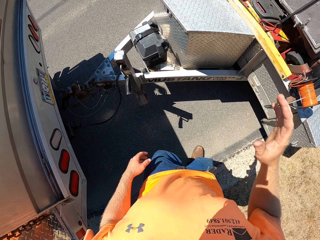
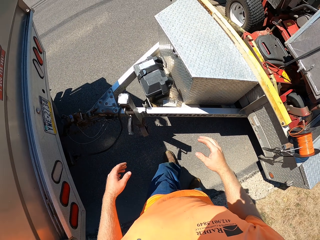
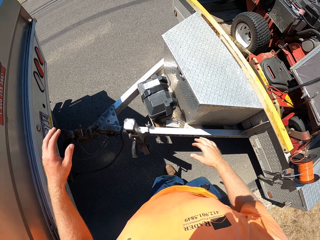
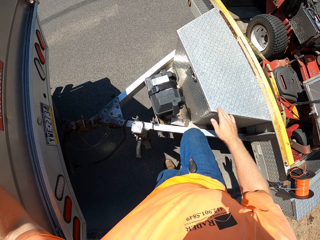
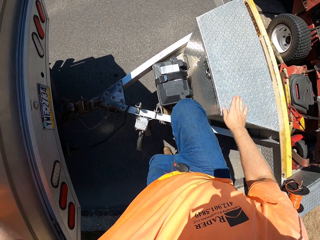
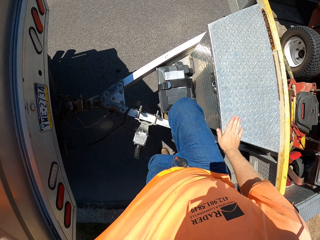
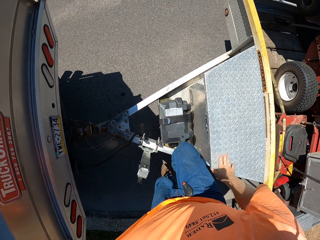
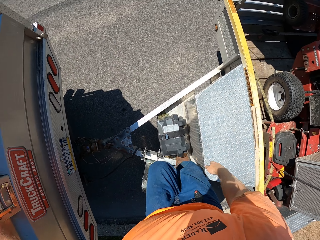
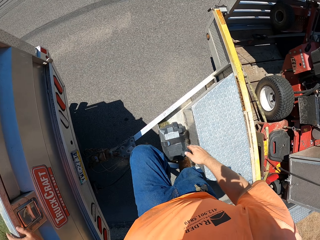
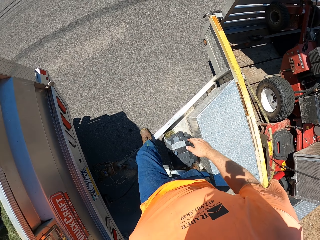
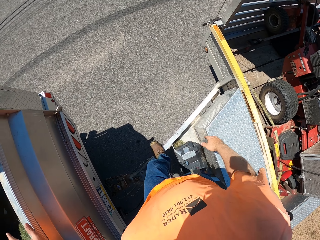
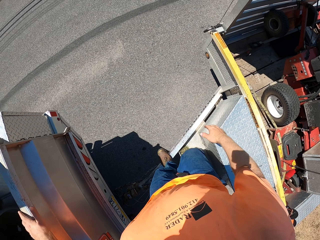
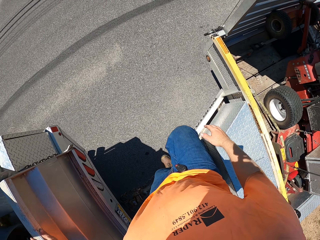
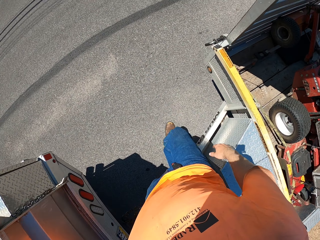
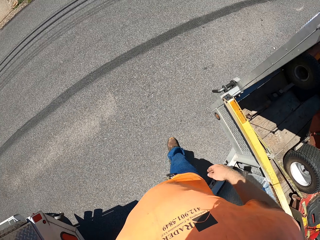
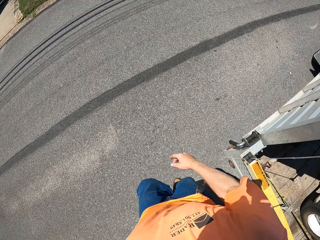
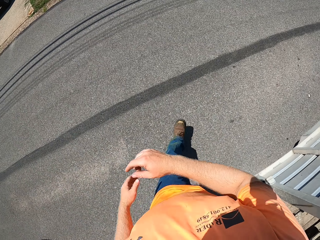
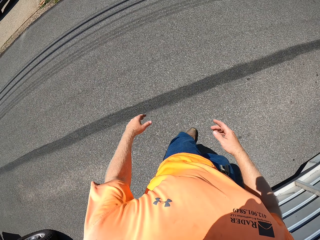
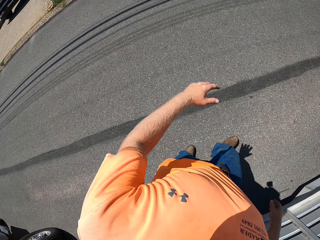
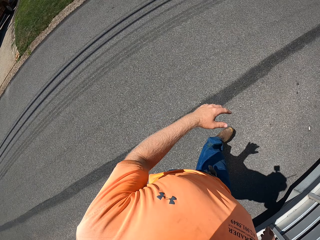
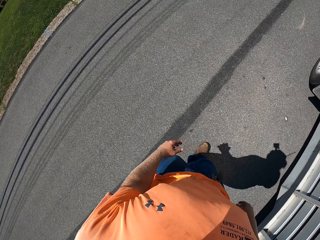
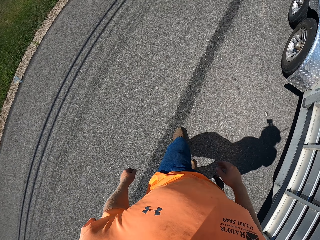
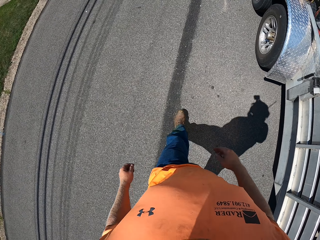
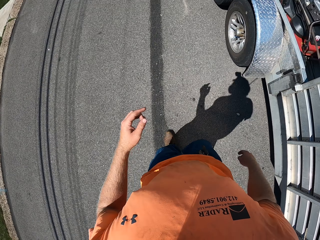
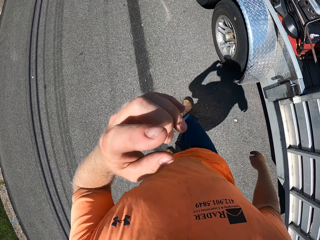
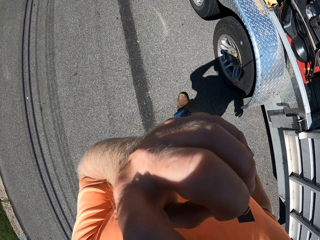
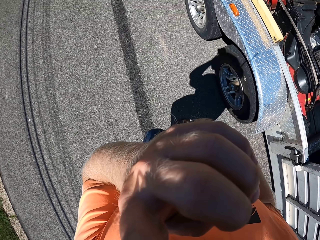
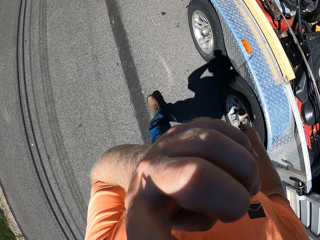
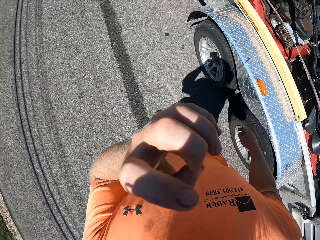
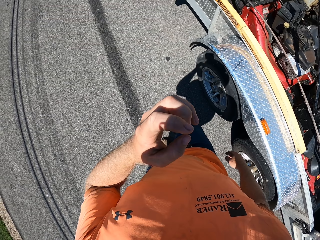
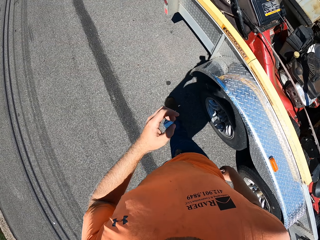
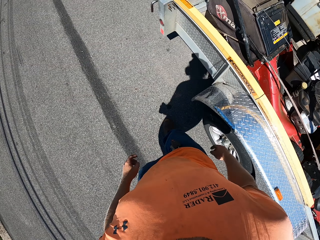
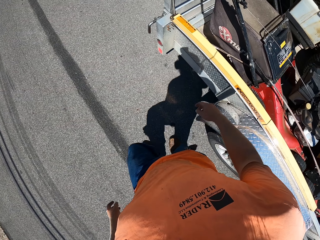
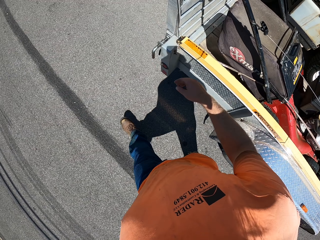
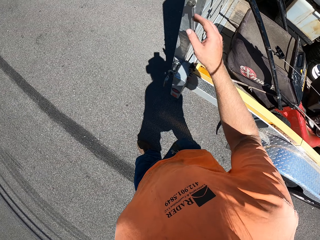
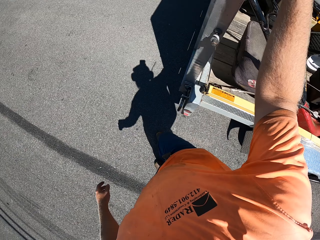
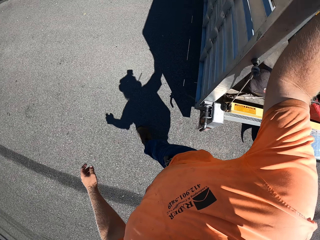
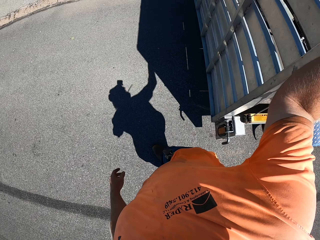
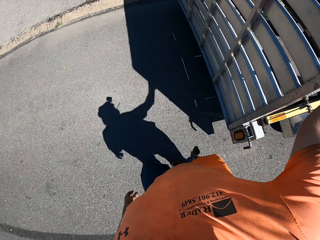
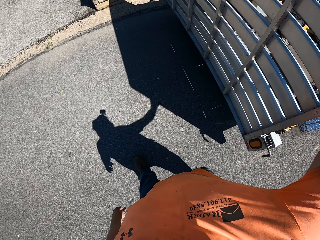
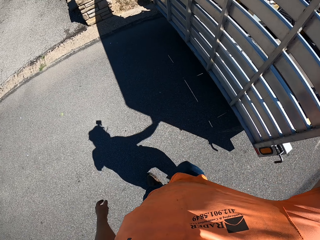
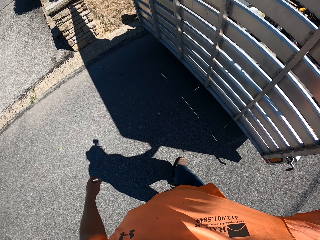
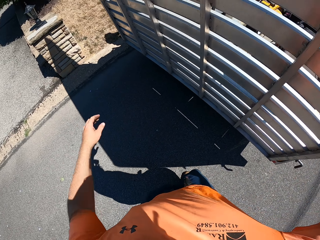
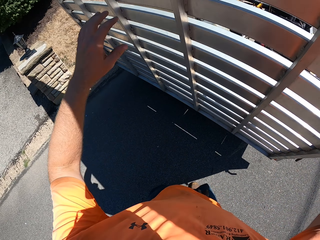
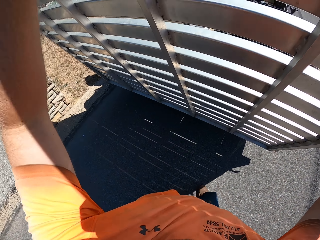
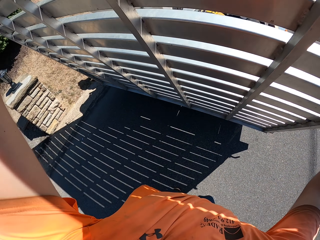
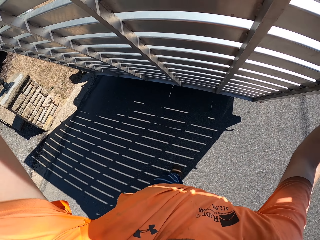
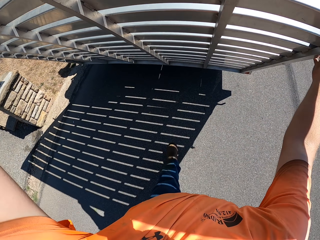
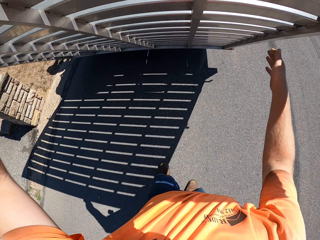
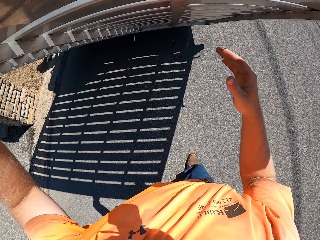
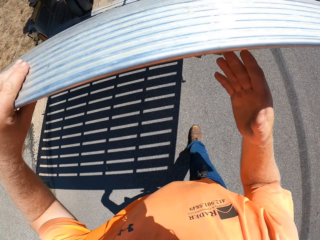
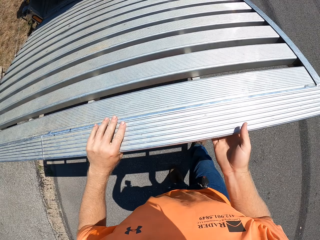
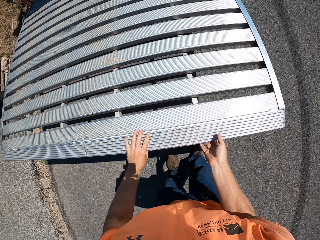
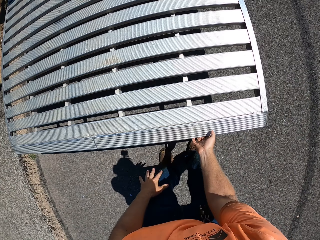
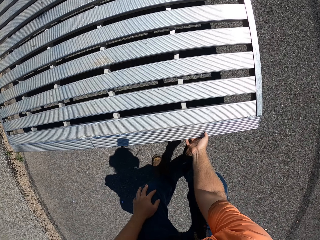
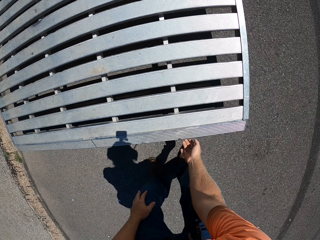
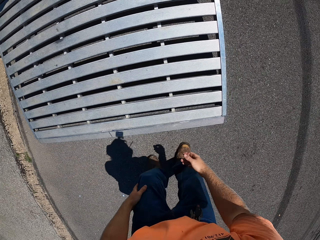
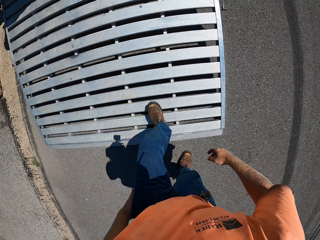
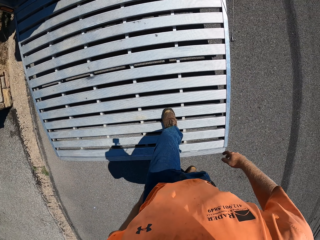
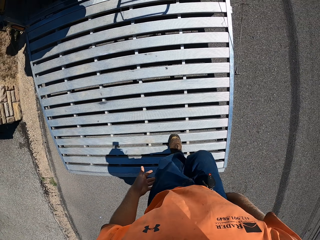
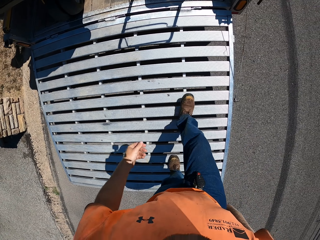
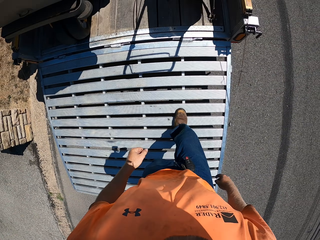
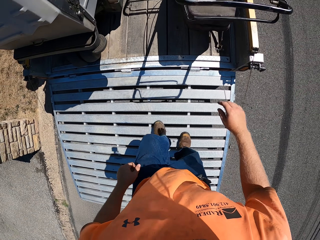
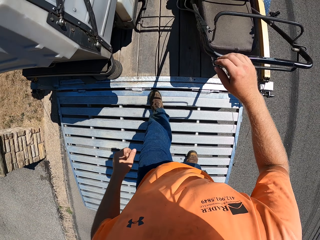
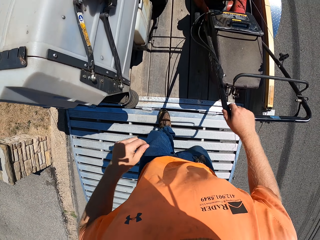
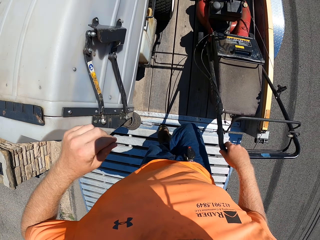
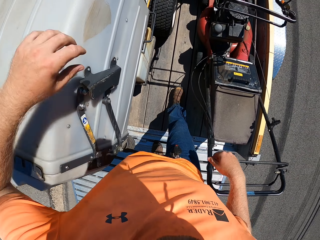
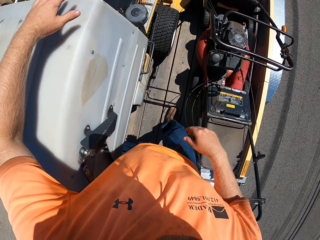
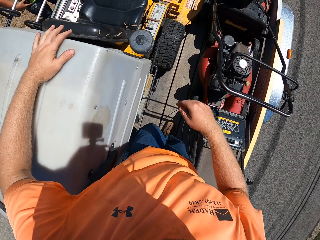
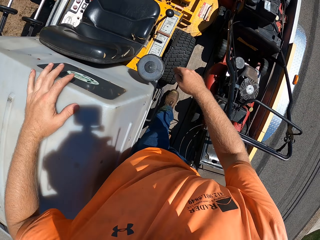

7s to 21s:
The camera wearer steps on the truck. He steps off the truck and walks on the road. He touches his face with his left hand outdoors. He adjusts the camera. He holds the truck loader with his right hand. He touches the back of the truck. He opens a gate of the truck loader with both hands outdoors. He enters the truck.

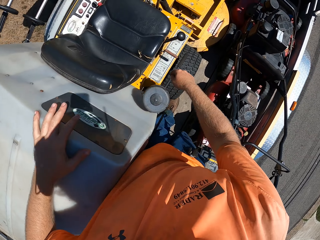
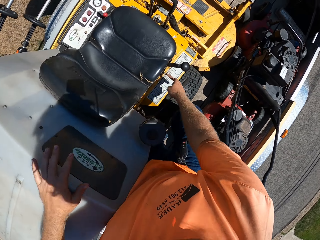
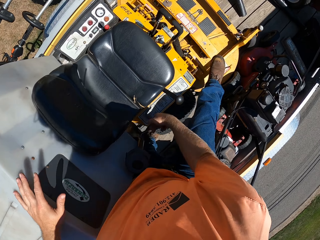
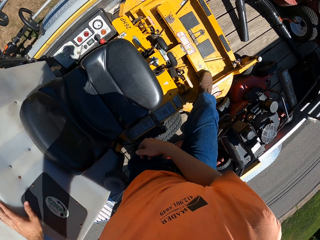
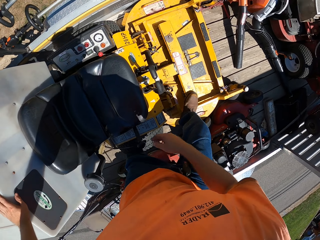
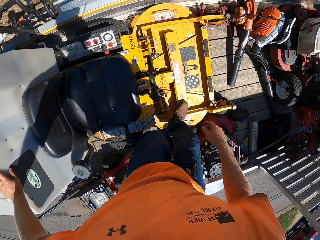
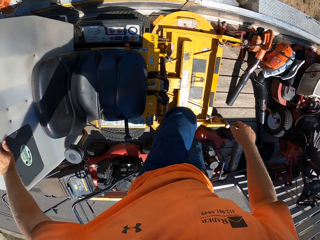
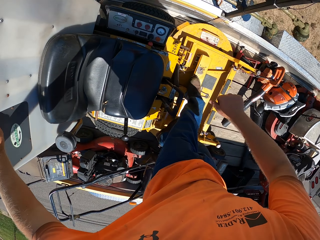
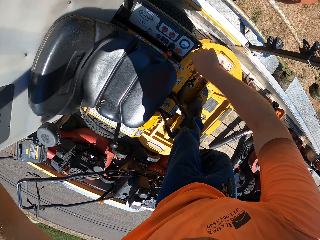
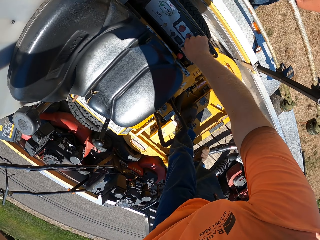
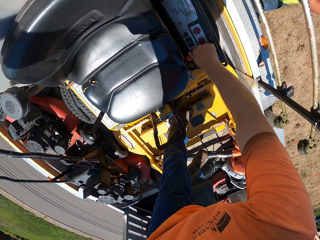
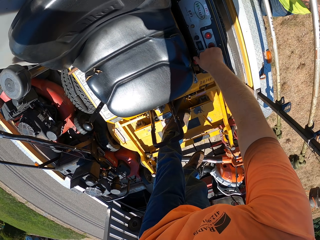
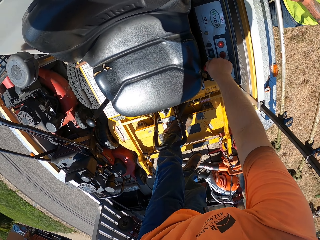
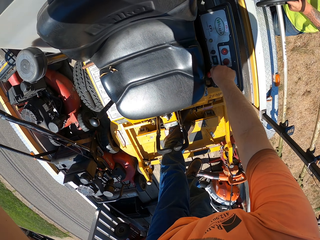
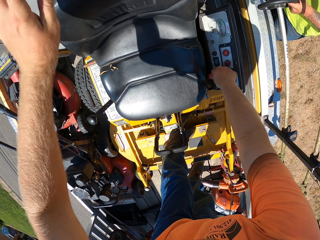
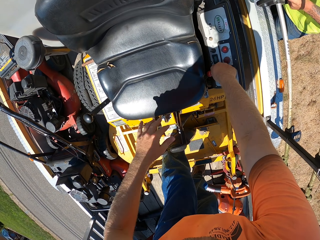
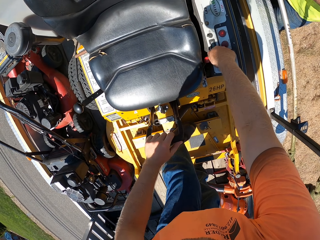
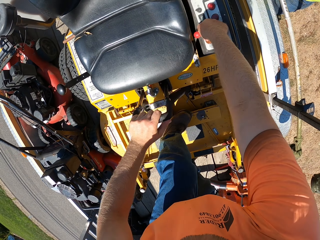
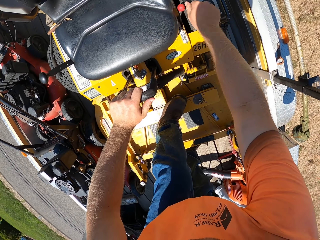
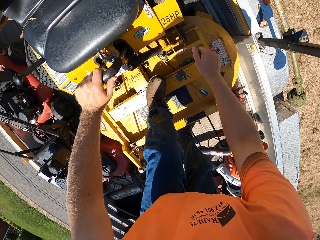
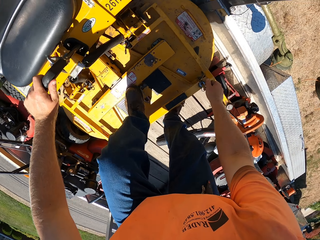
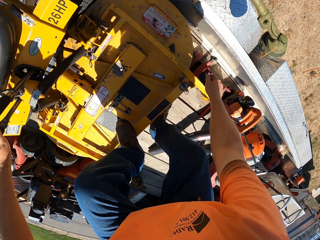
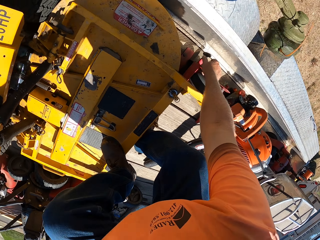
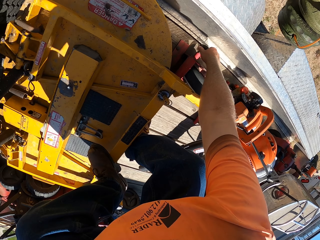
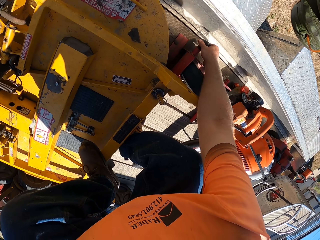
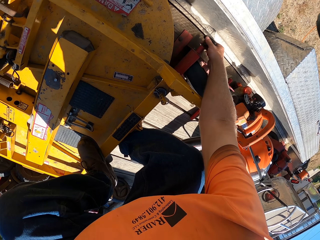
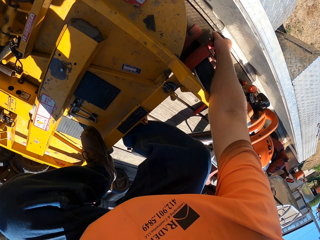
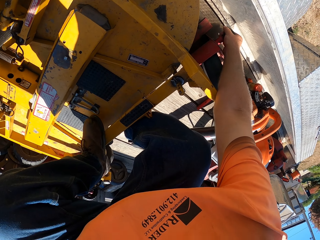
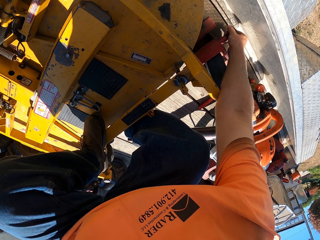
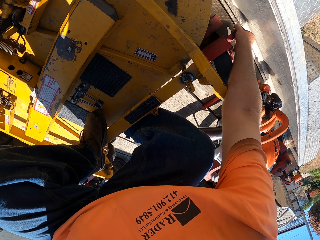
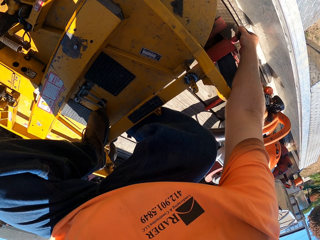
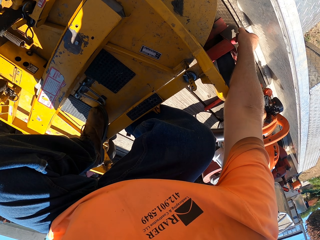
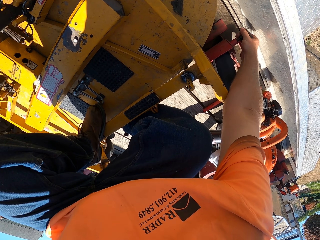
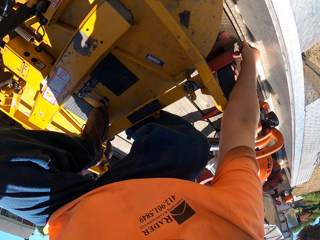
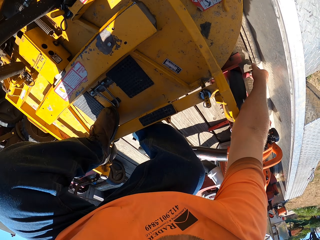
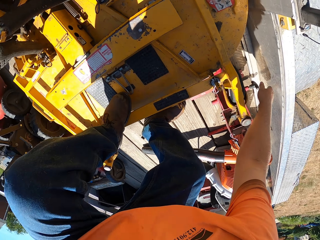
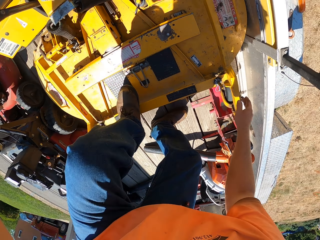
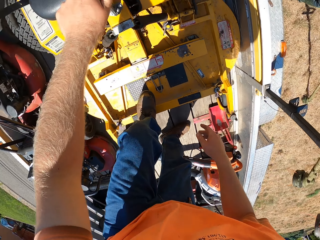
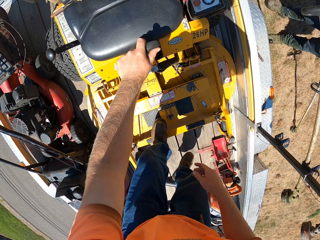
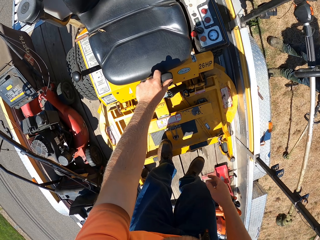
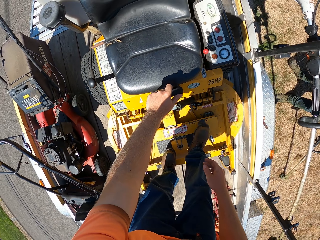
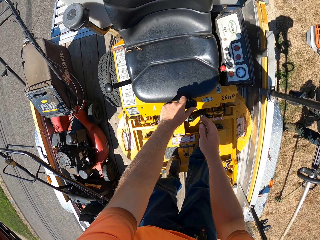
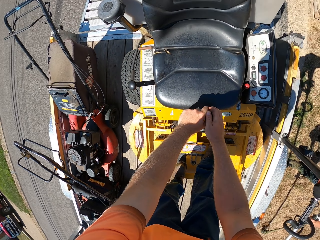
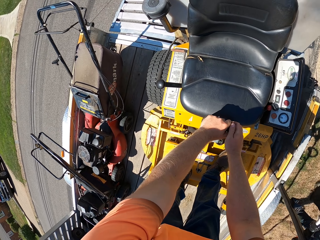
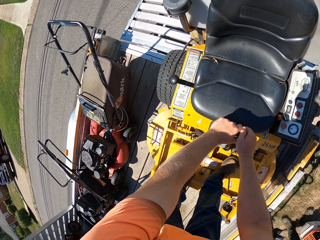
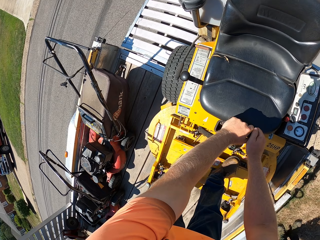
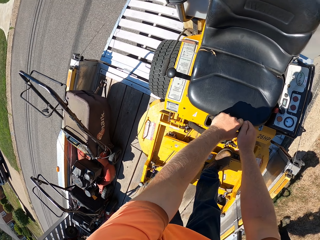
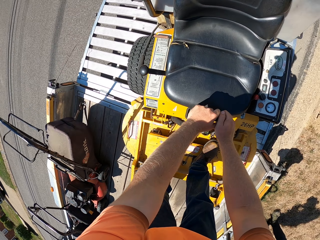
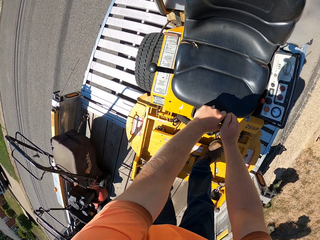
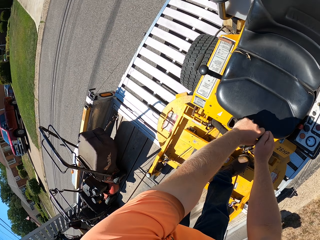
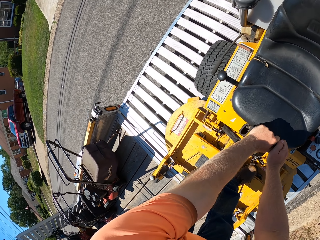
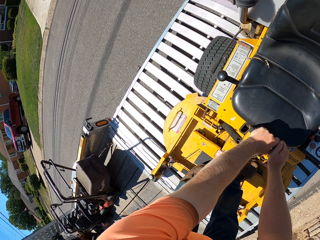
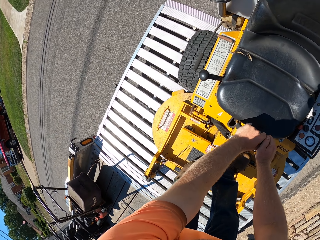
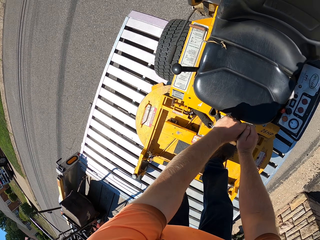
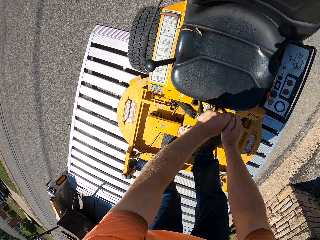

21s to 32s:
The camera wearer separates a lawn mower from the truck loader with both hands. He steps on the lawn mower and turns on the lawn mower. He rolls the lawn mower from the truck loader with his left hand. He rolls the lawn mower from the truck loader to the ground with both hands.
